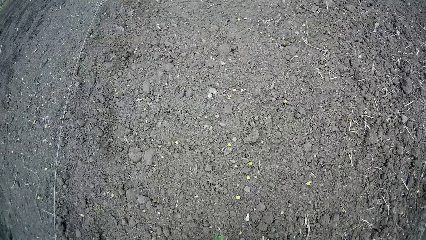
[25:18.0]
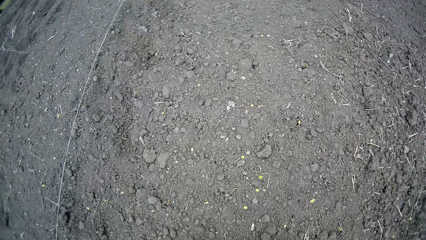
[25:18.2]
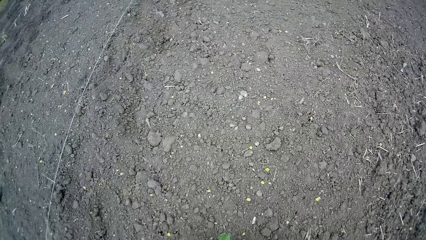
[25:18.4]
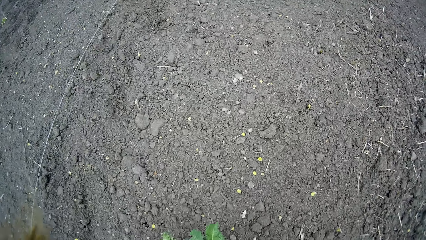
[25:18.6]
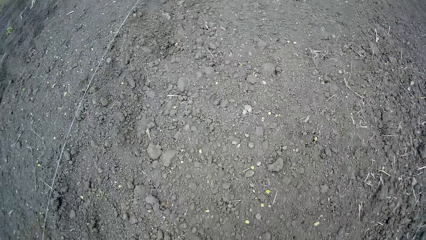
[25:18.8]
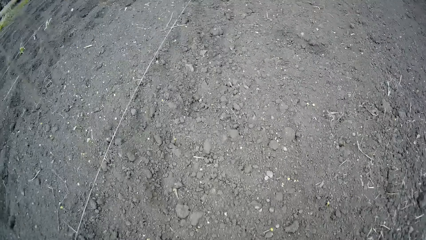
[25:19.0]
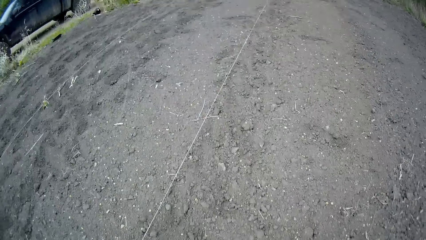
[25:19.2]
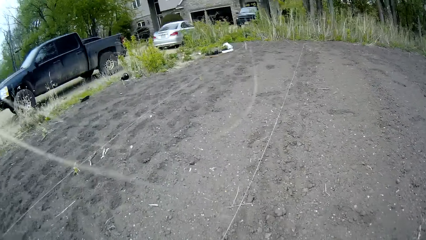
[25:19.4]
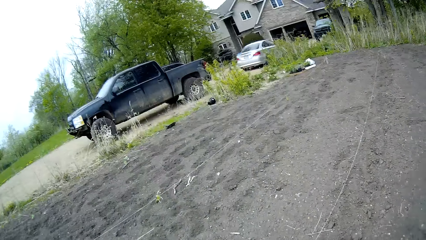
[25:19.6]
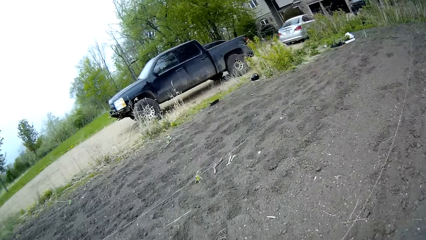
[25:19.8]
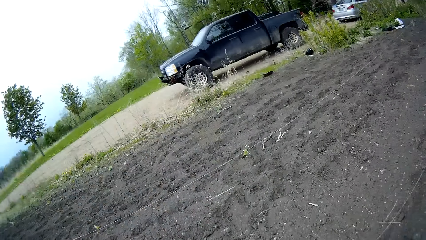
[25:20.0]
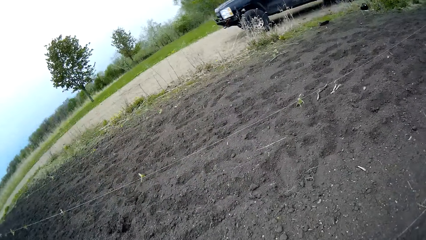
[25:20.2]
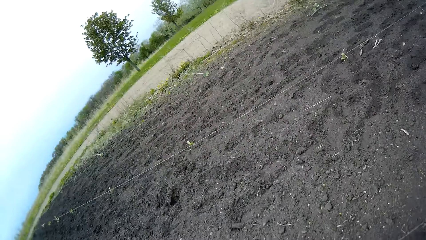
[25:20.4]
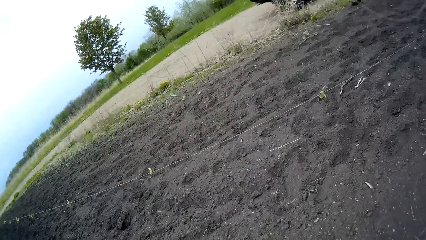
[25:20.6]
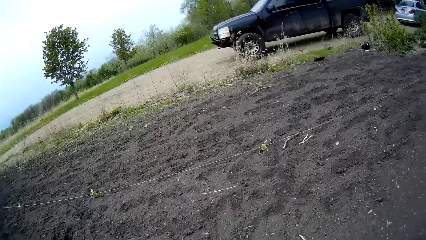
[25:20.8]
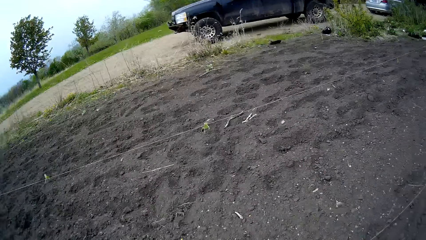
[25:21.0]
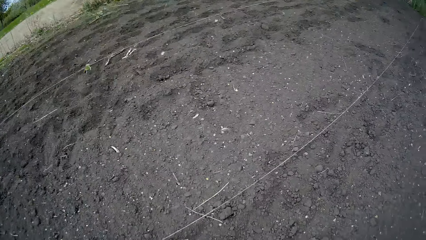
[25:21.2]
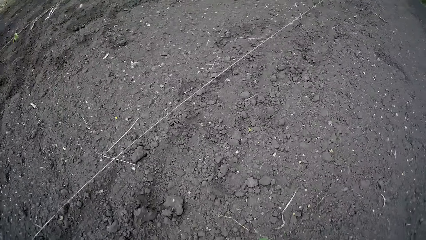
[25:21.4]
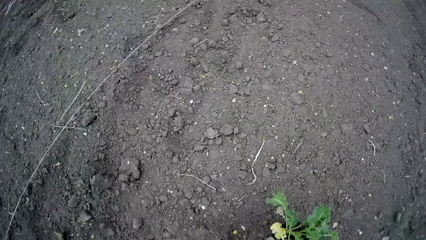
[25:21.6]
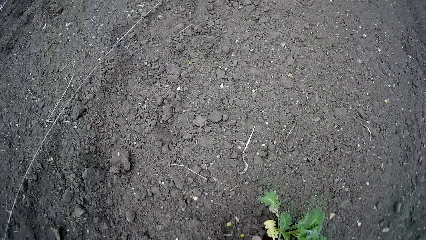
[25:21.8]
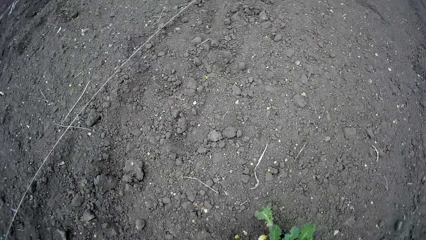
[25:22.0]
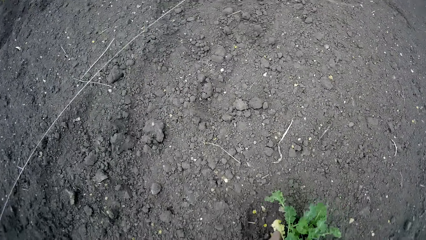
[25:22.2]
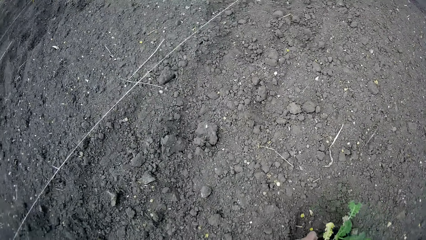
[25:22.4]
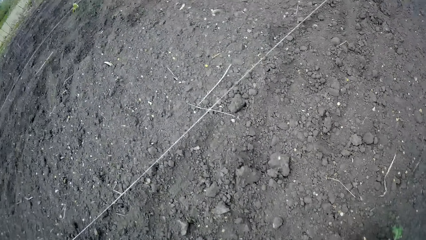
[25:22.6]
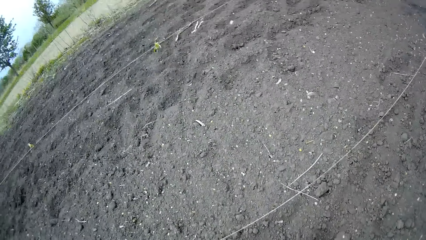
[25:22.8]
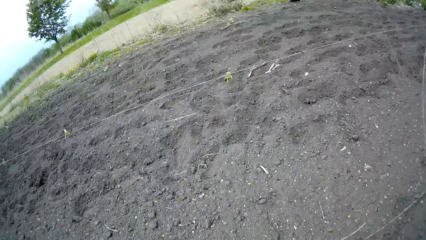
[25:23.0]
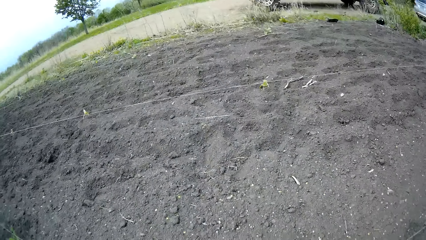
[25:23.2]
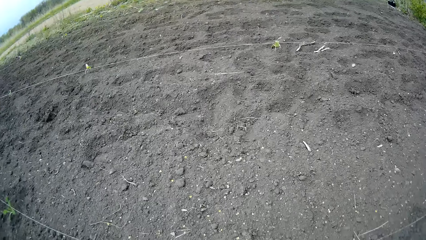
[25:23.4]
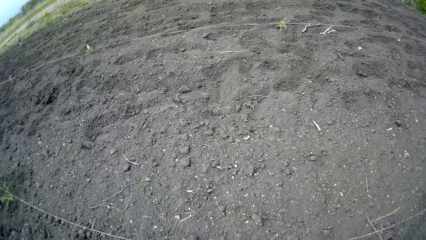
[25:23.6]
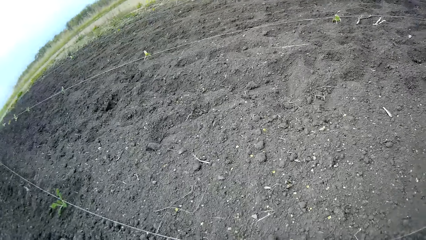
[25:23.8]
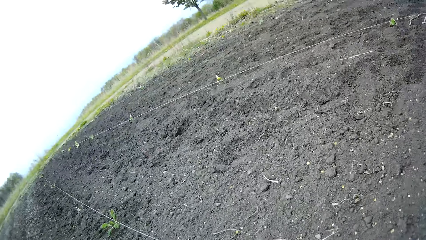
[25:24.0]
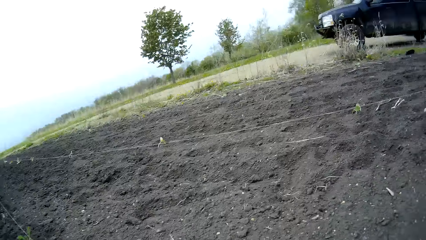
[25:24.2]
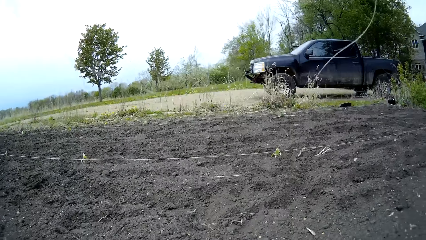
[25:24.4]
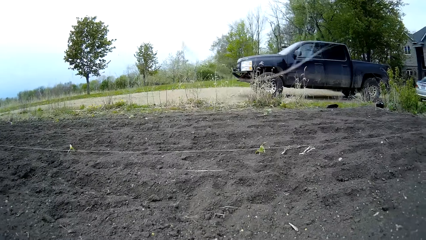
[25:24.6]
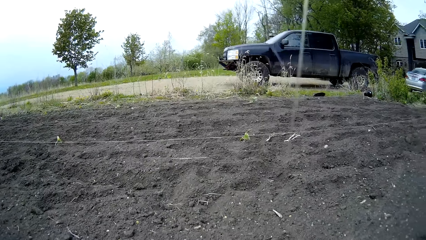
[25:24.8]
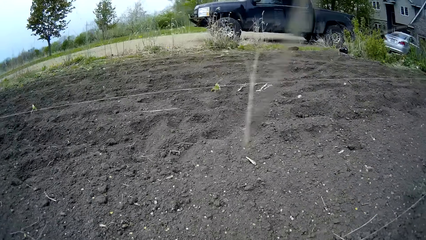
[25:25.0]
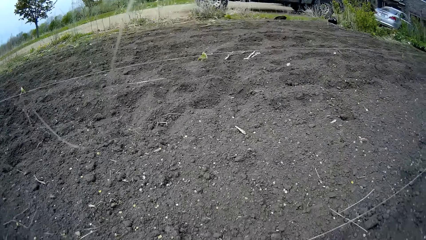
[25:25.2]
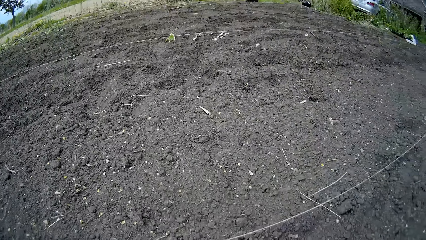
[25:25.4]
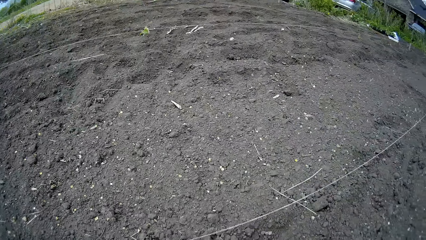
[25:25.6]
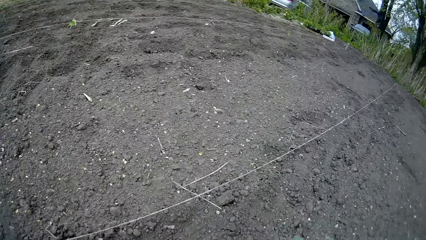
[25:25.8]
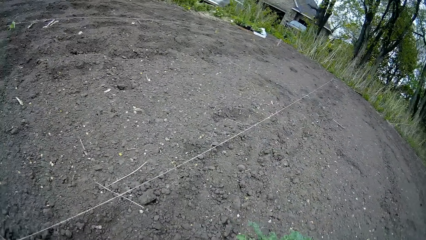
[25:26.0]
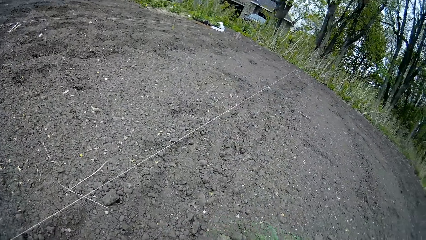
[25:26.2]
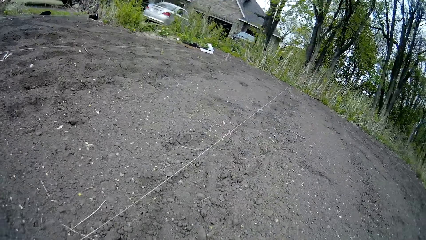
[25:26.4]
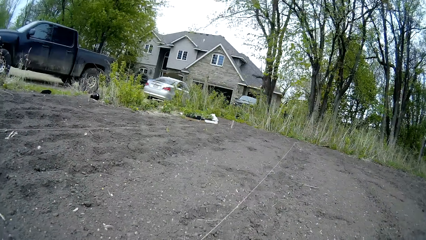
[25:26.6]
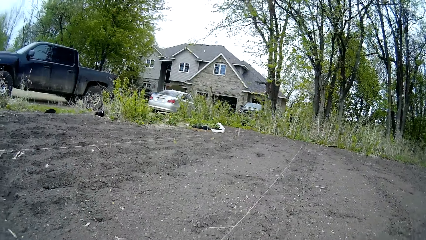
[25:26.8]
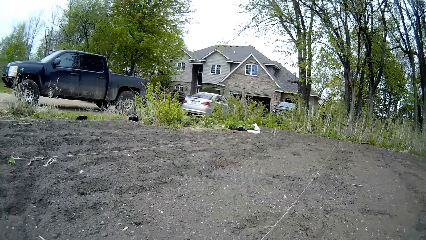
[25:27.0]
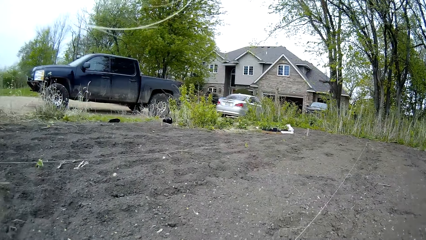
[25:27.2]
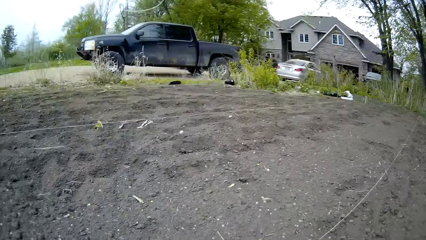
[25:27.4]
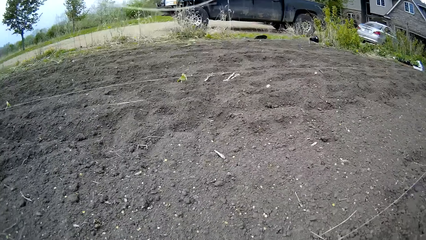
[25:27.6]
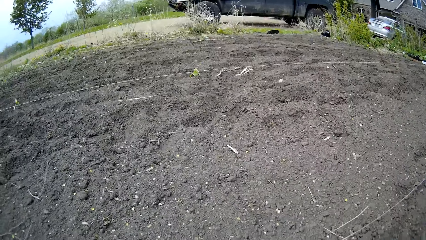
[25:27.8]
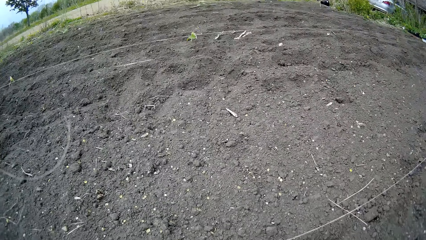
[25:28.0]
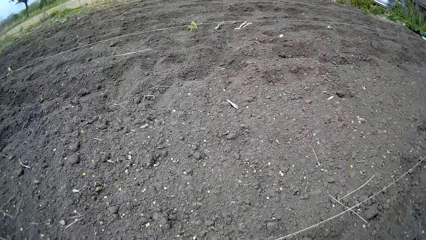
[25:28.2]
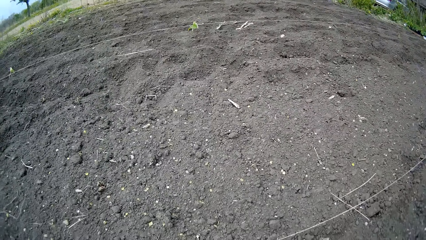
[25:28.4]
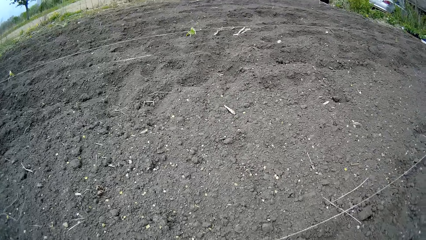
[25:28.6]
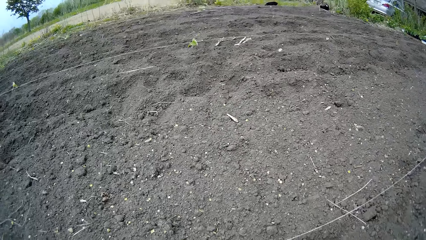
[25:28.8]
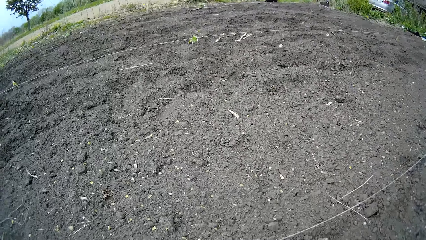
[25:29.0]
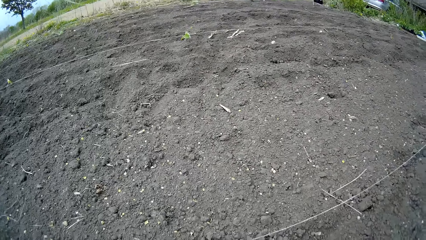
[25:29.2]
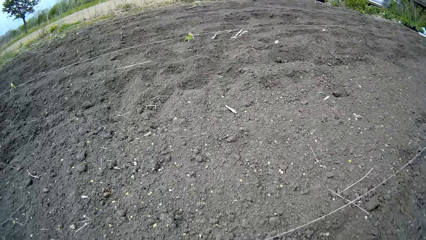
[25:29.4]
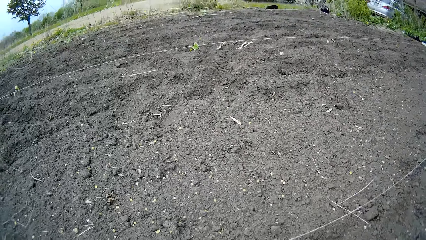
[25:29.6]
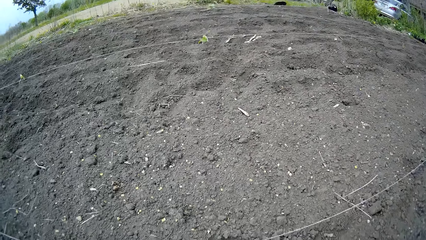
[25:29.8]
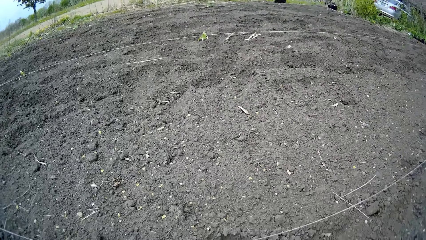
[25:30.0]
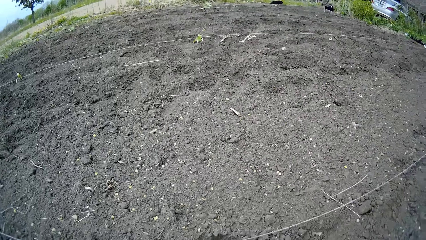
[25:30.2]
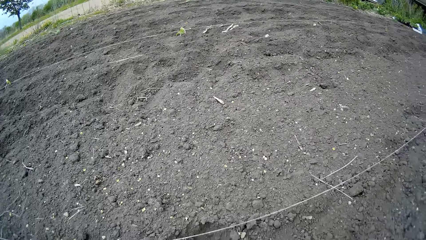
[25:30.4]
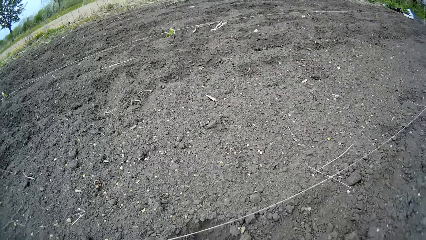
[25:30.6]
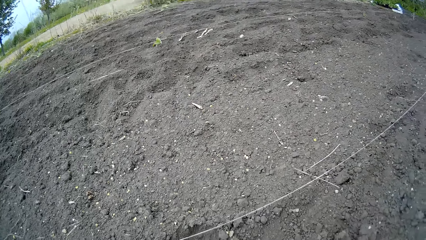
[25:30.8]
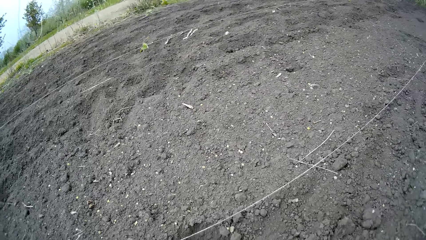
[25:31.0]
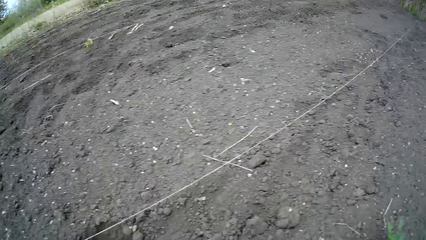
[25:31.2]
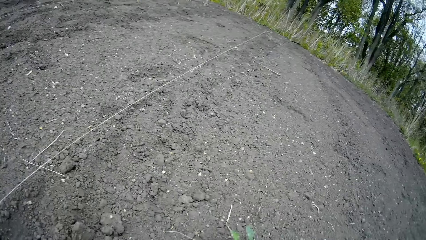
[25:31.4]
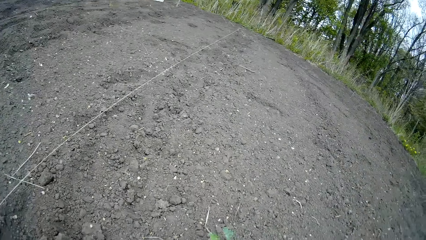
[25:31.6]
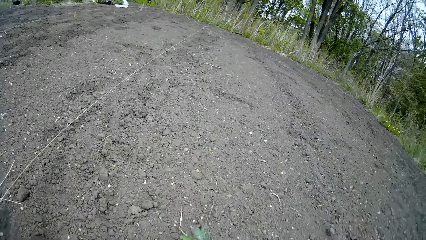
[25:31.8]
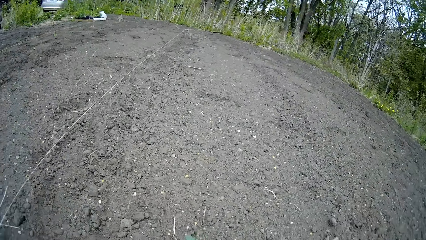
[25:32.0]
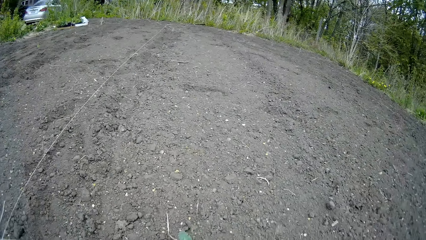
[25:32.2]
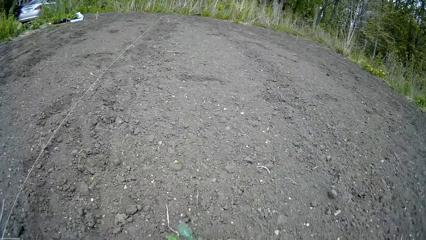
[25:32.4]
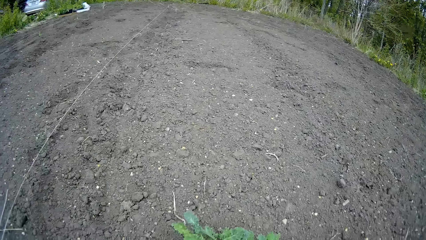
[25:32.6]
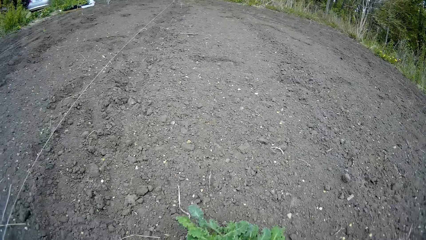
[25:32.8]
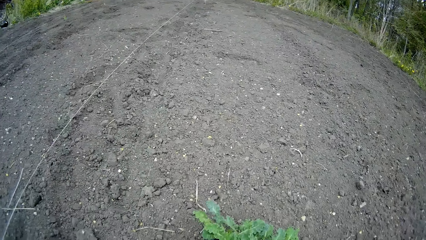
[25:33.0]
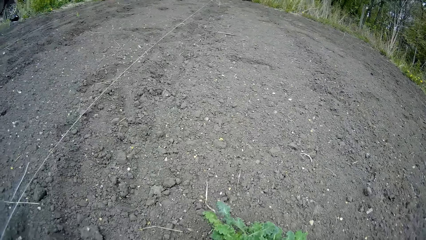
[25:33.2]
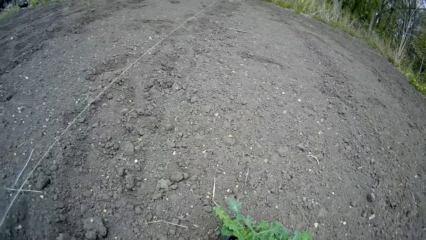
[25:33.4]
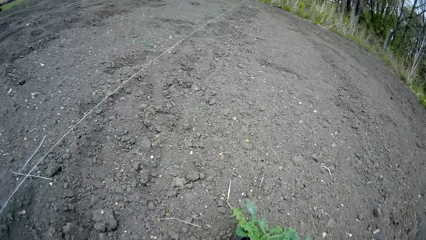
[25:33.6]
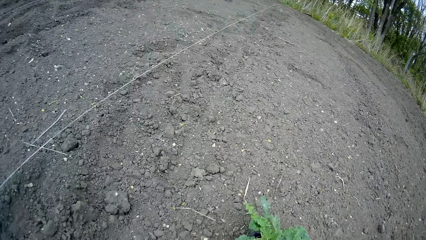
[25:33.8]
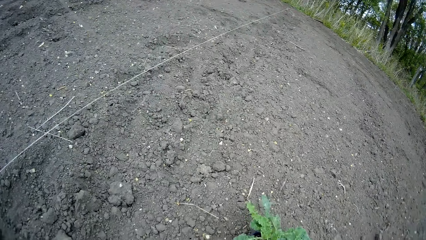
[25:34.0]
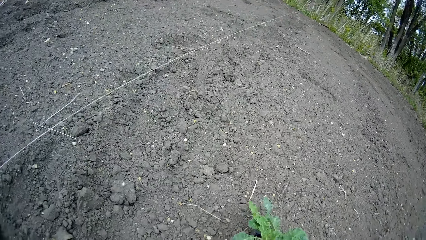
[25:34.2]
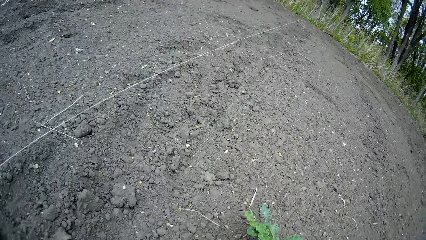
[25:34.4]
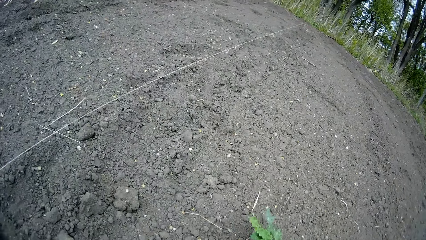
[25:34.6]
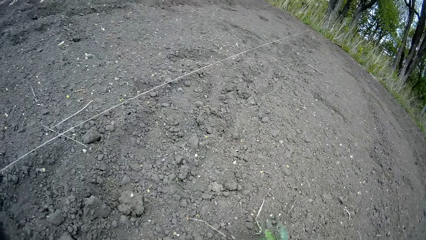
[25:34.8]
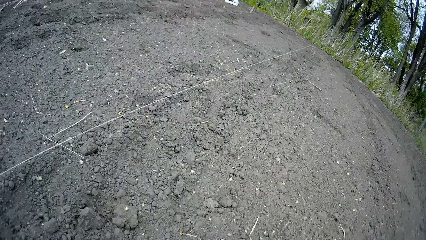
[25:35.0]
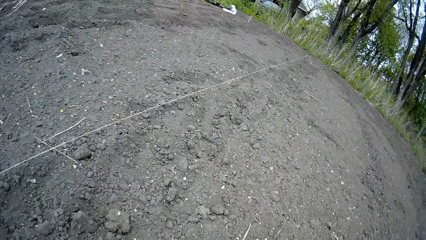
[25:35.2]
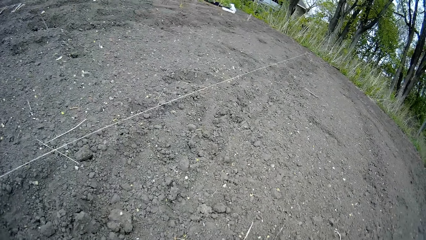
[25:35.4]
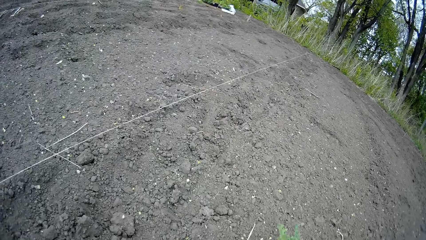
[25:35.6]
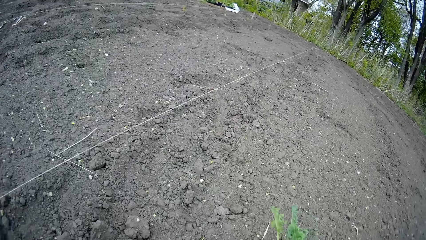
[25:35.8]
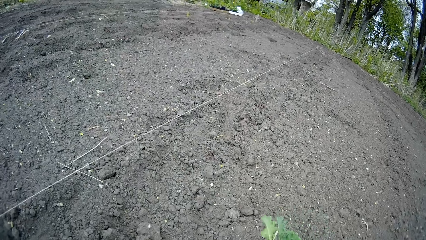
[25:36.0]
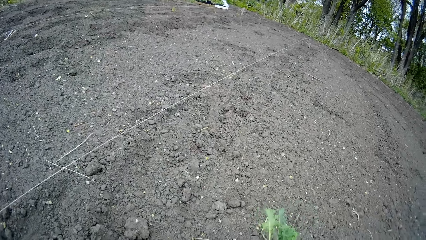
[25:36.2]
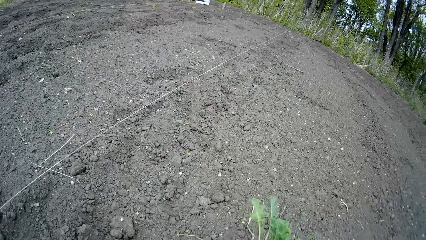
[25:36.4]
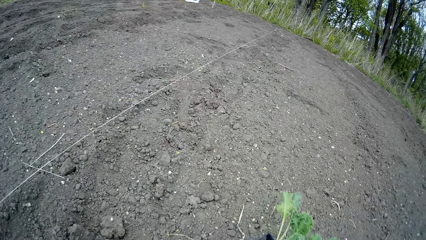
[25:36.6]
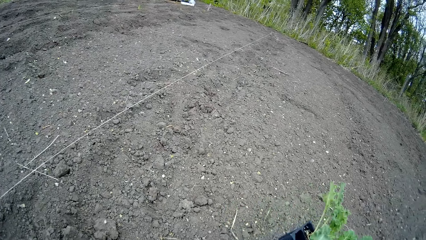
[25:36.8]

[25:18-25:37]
The camera wearer plants kale. They look around. They plant the kale.
